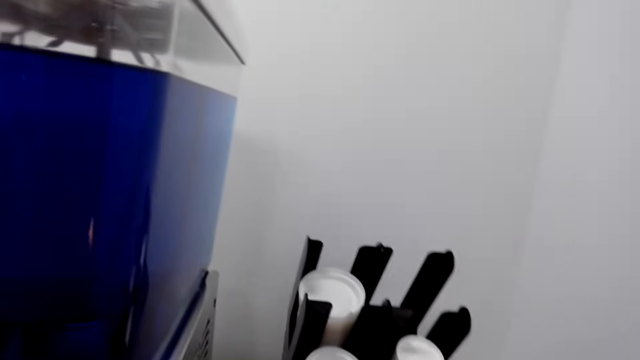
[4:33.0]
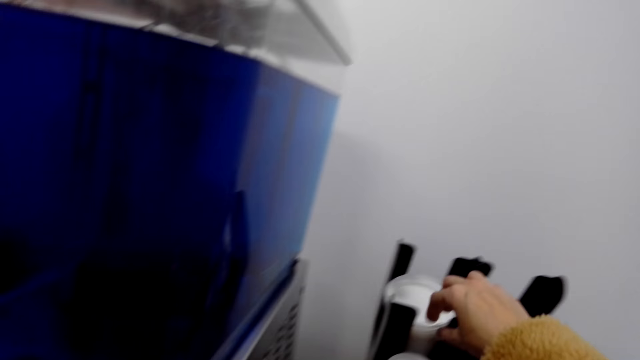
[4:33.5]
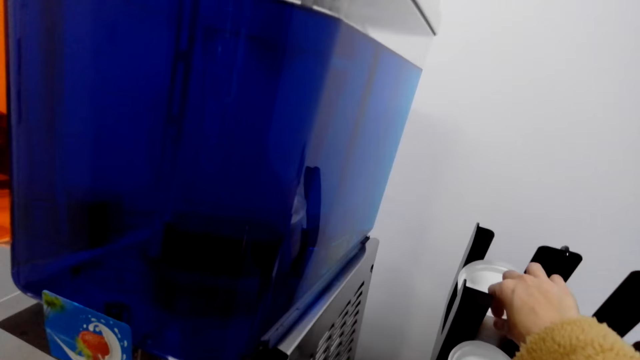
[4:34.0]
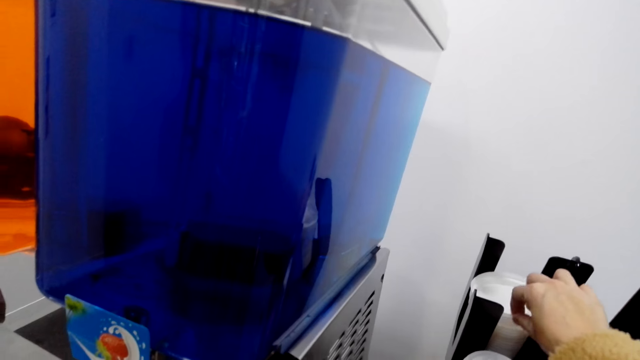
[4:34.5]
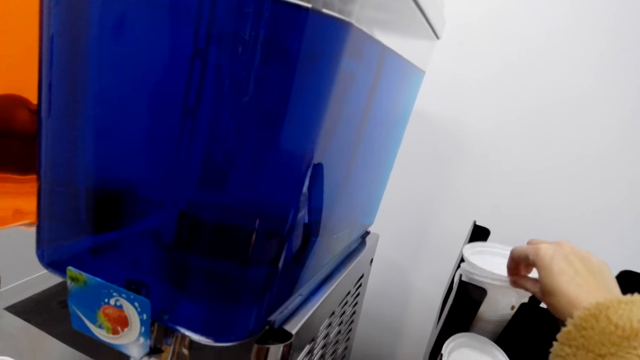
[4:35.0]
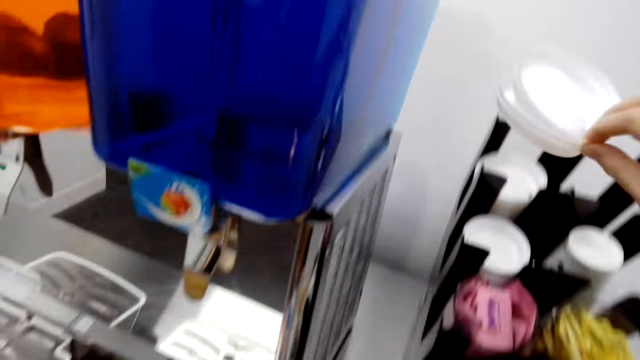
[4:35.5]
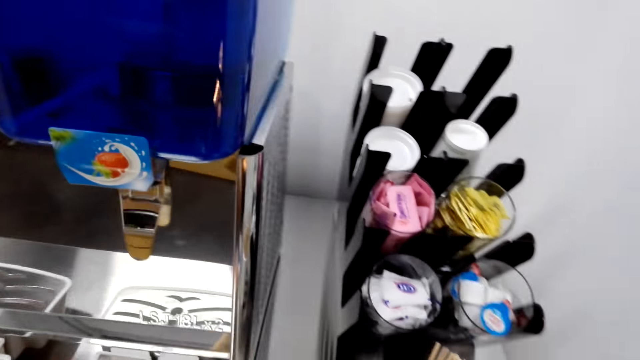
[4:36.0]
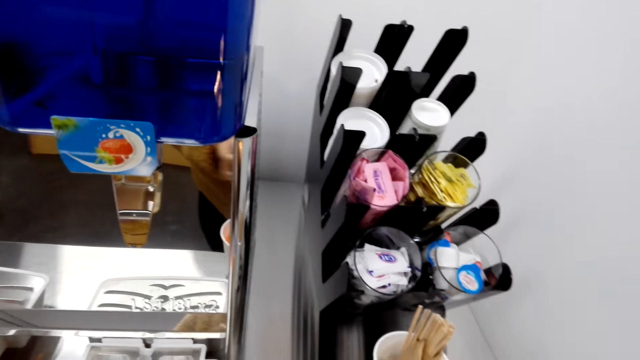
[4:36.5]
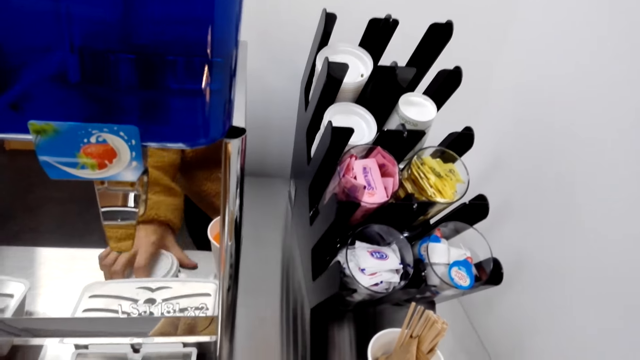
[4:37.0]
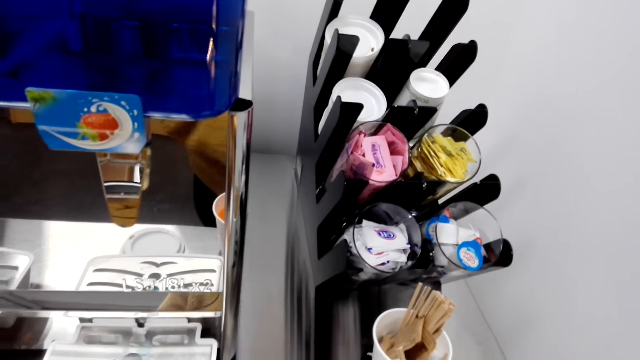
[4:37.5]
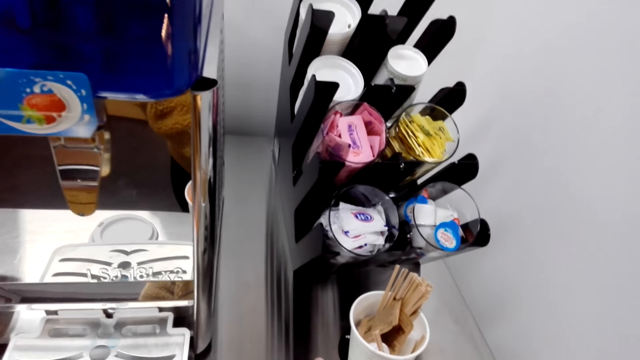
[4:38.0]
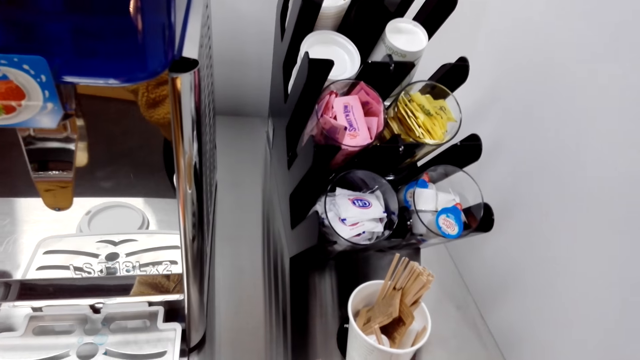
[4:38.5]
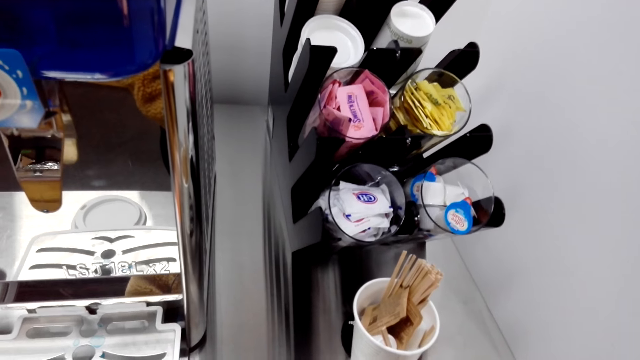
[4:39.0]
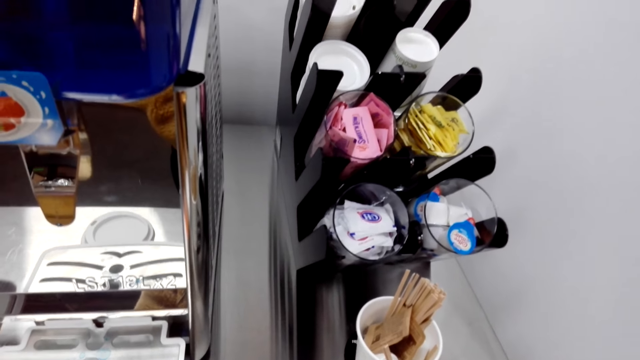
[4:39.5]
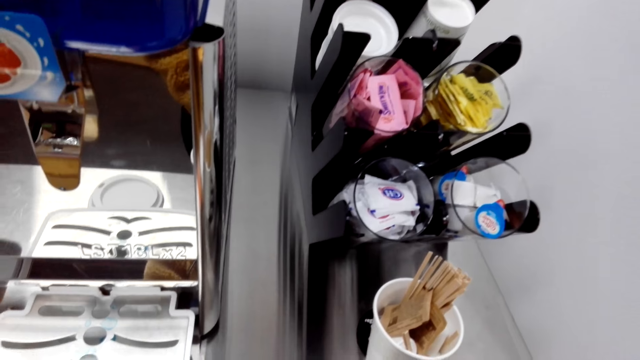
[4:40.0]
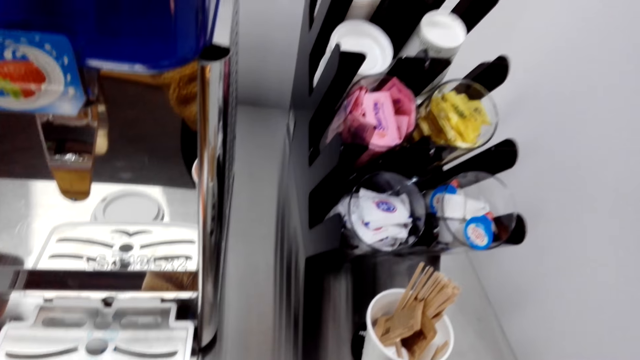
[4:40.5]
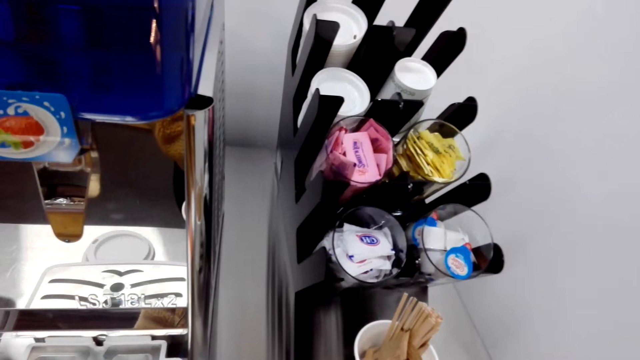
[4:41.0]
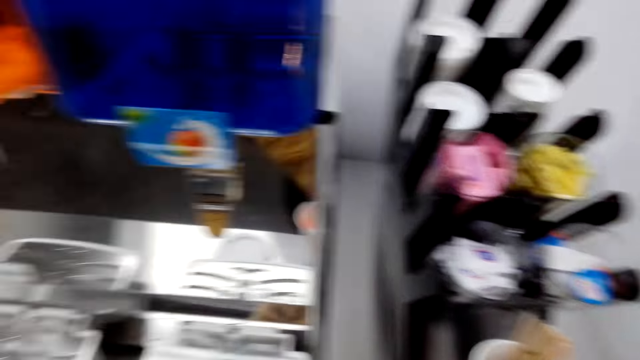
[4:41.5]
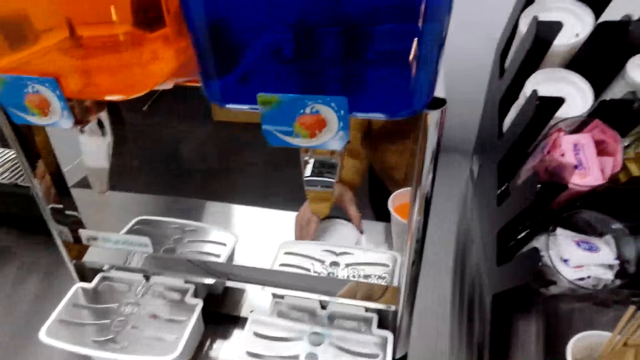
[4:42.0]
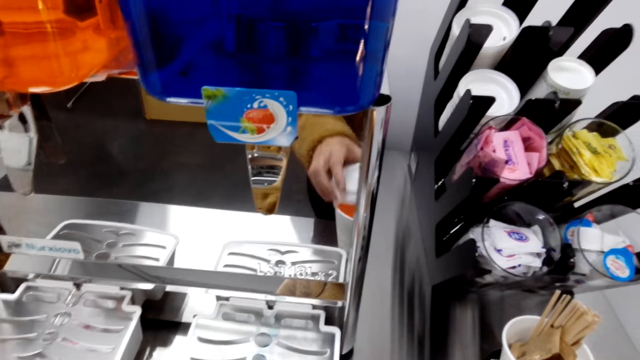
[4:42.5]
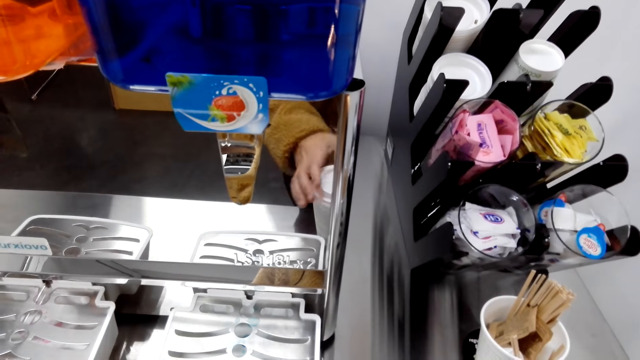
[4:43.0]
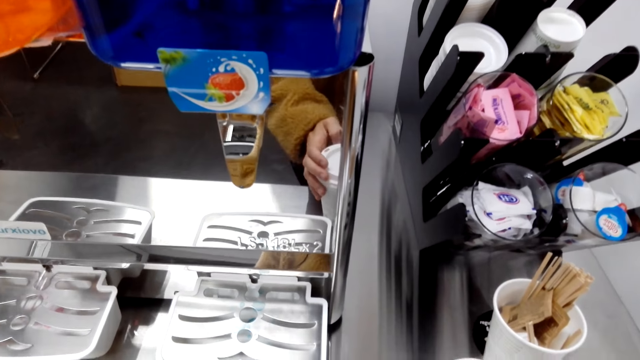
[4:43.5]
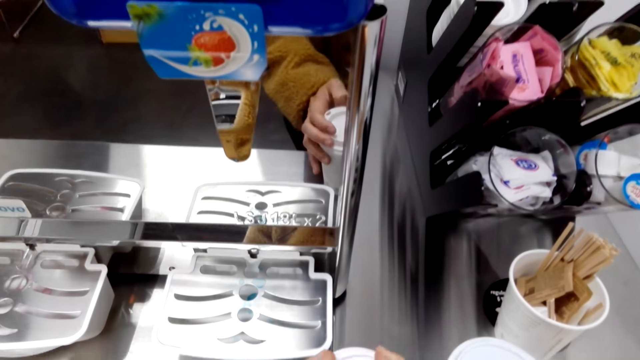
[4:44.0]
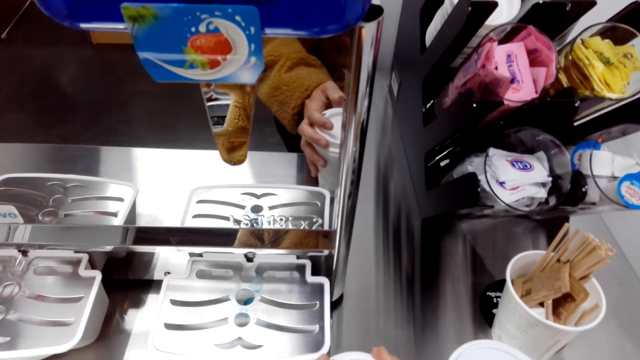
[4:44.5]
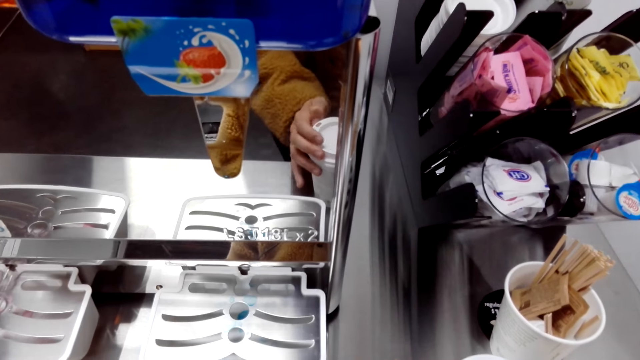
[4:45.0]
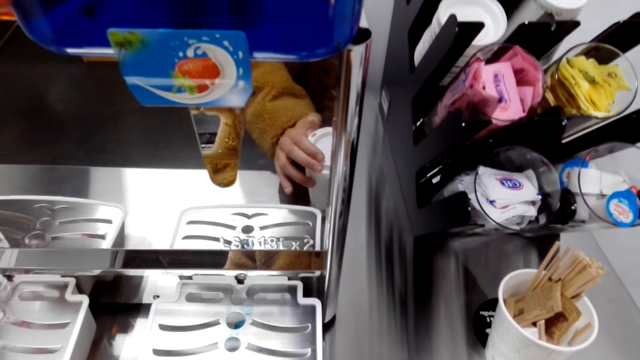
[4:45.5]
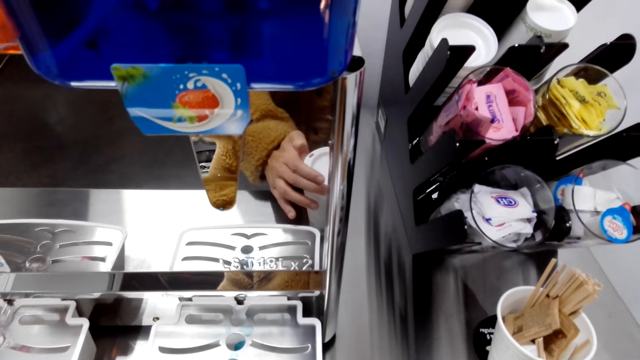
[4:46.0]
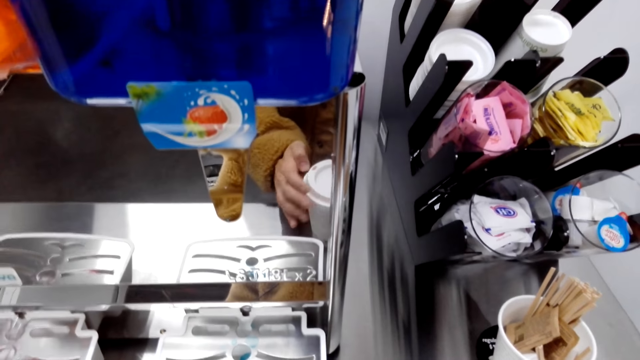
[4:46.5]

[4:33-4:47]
The camera wearer takes the lid in the rack. They close the plastic glass with the lid.

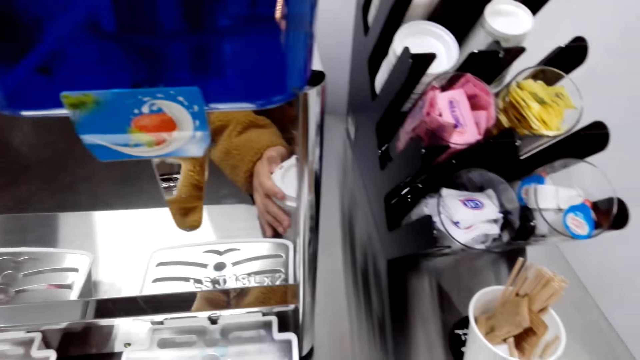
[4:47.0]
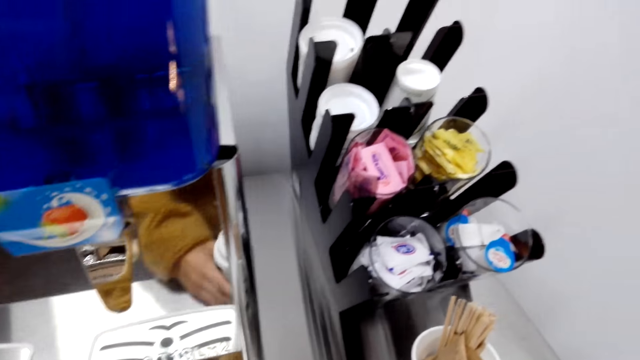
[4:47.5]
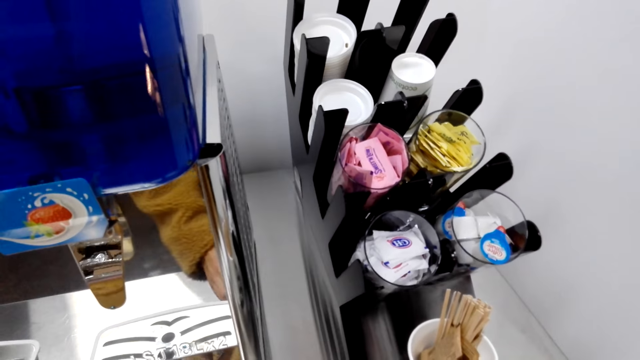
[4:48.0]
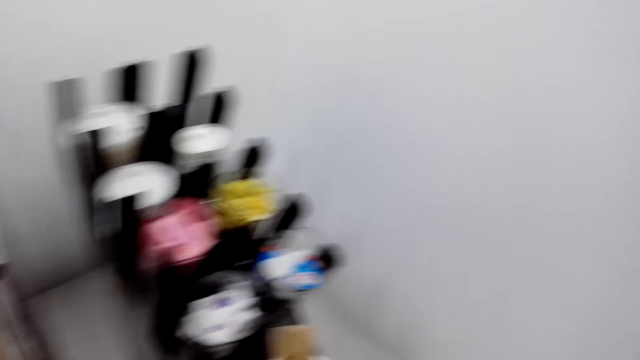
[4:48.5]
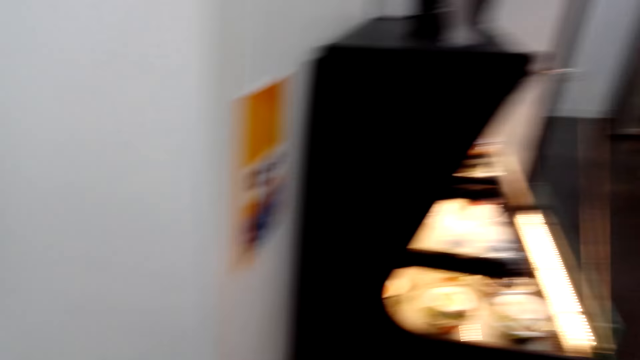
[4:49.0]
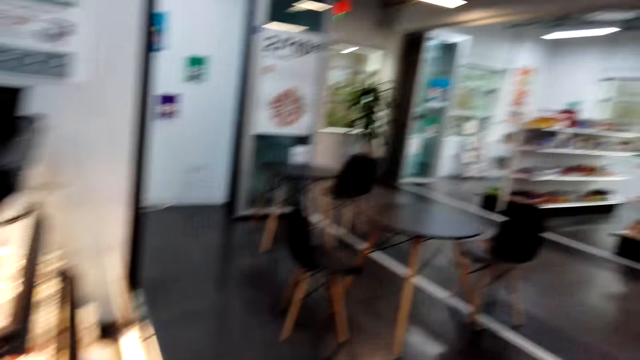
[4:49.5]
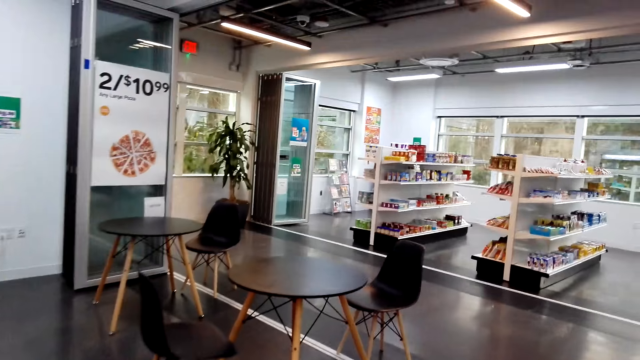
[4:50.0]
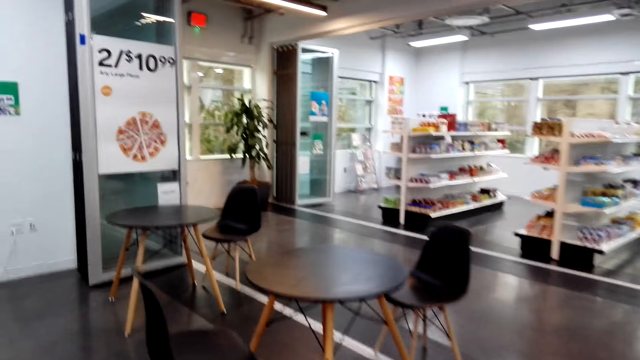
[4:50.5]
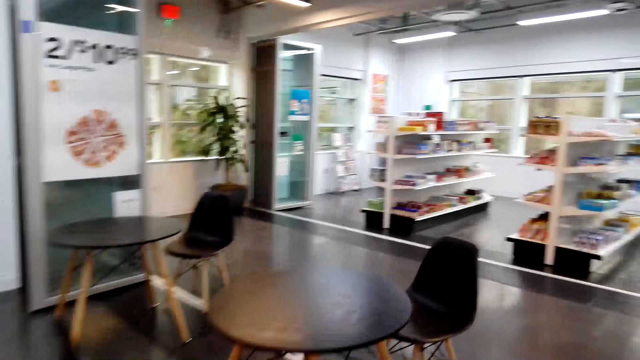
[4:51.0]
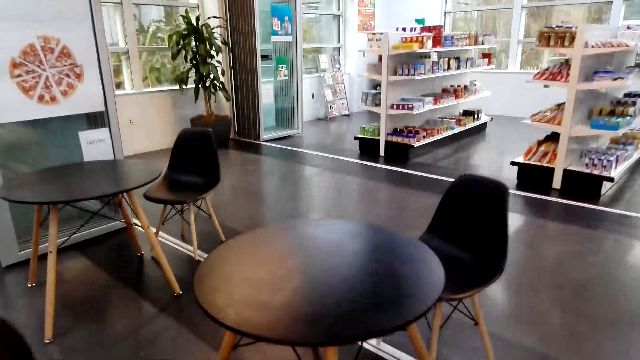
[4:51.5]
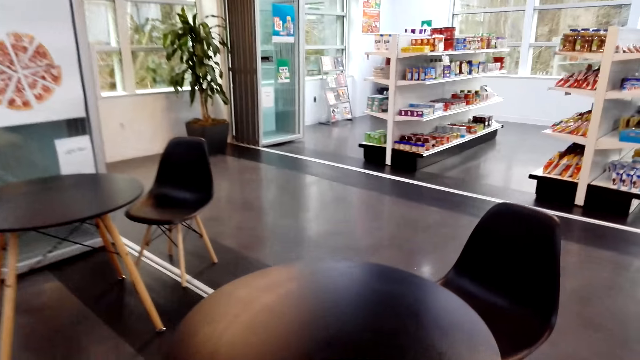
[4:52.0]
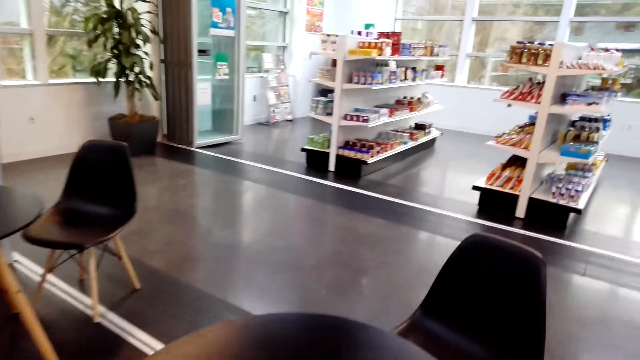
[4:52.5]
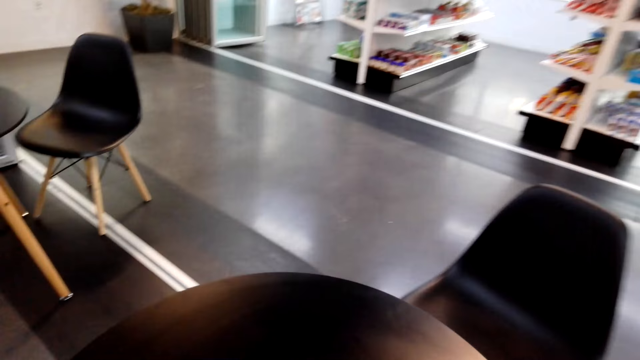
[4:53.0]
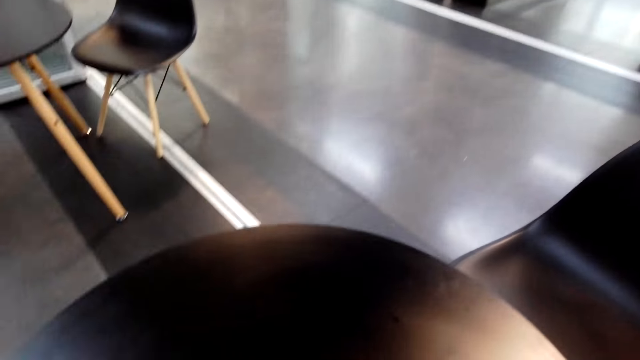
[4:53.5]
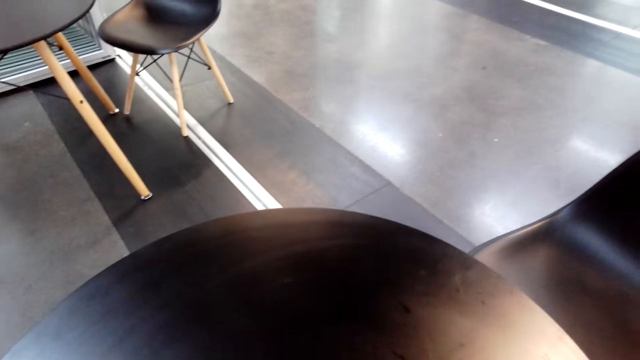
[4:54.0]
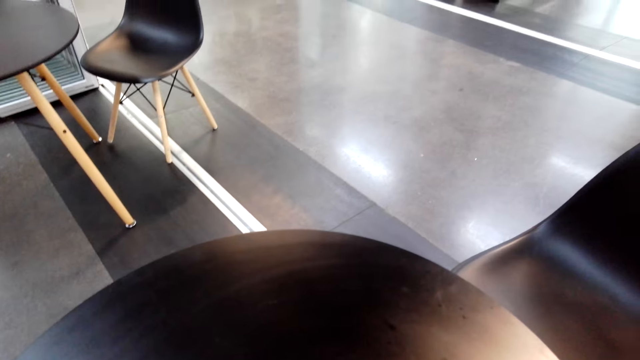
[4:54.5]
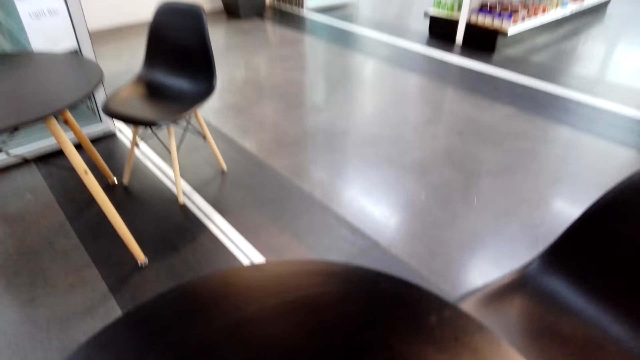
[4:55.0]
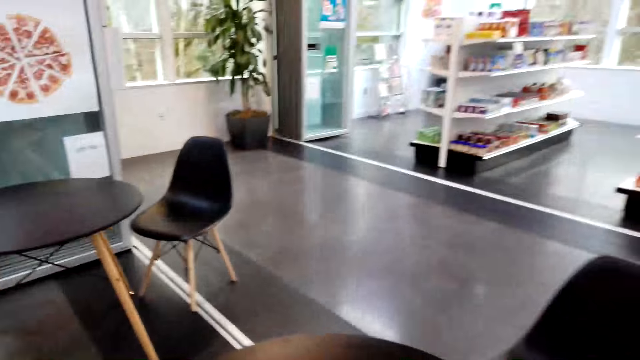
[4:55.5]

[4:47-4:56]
The camera wearer walks towards the table. They place the drink on the table.
